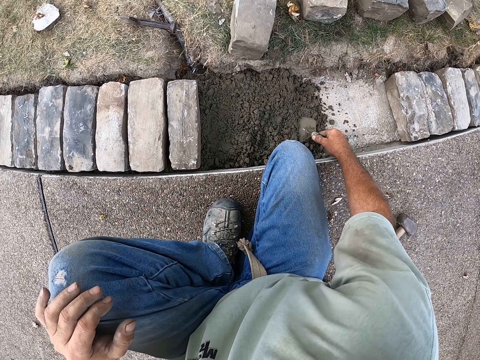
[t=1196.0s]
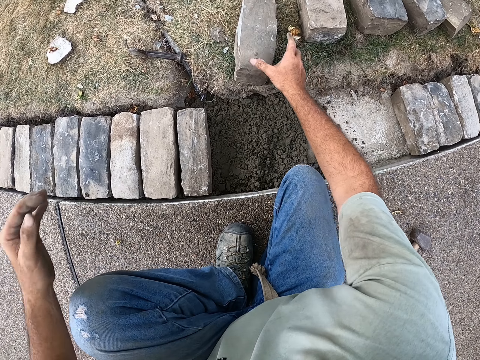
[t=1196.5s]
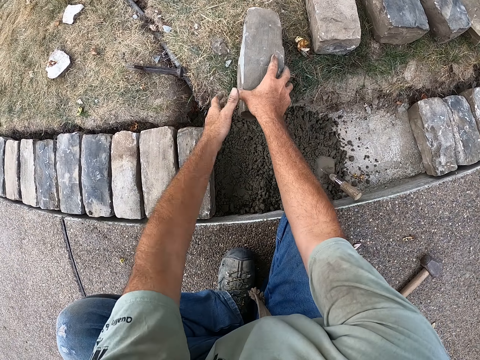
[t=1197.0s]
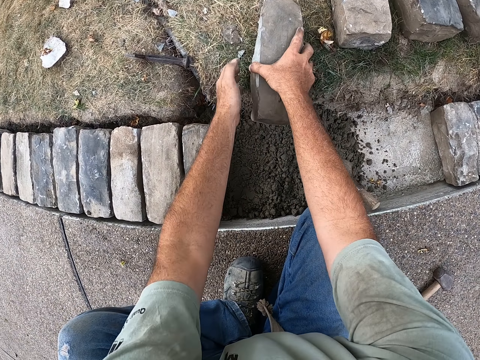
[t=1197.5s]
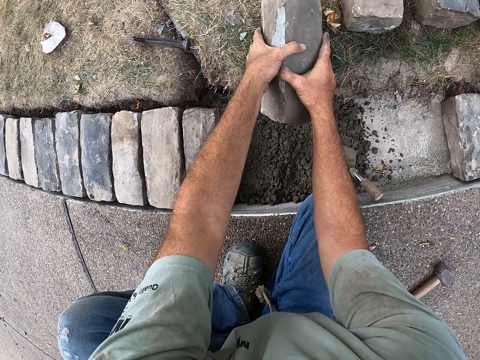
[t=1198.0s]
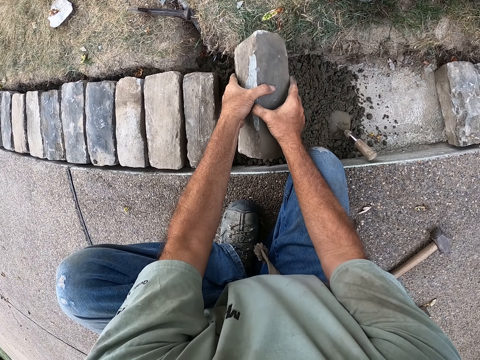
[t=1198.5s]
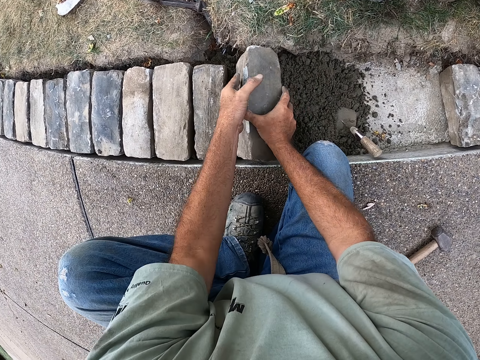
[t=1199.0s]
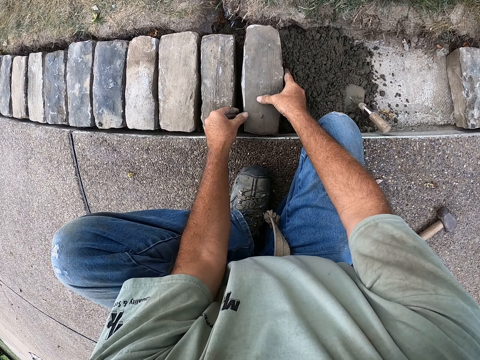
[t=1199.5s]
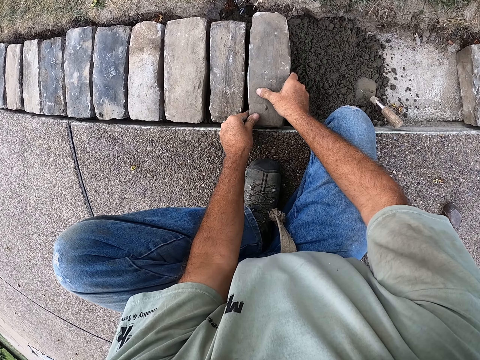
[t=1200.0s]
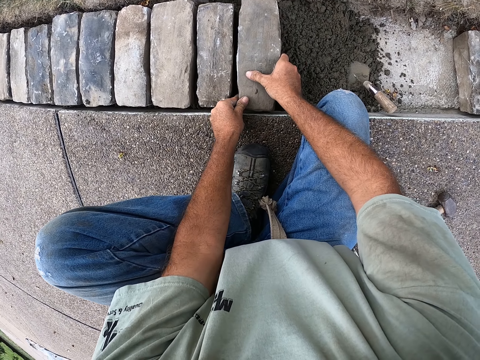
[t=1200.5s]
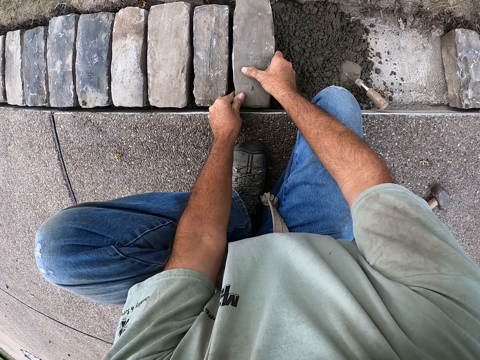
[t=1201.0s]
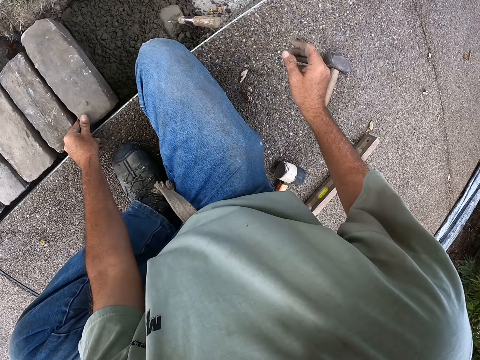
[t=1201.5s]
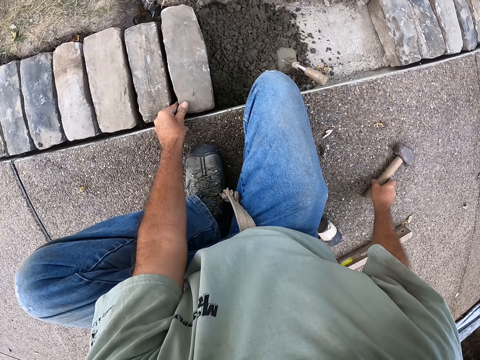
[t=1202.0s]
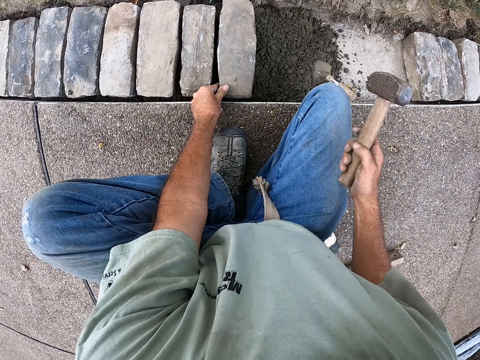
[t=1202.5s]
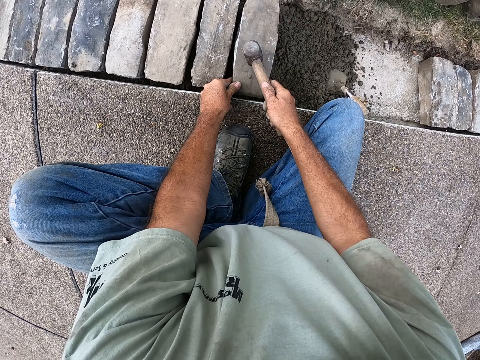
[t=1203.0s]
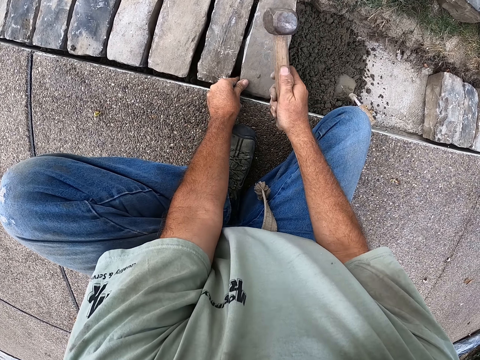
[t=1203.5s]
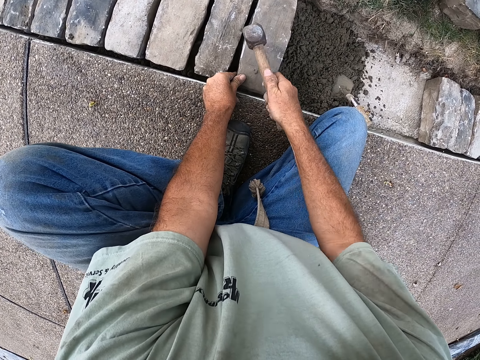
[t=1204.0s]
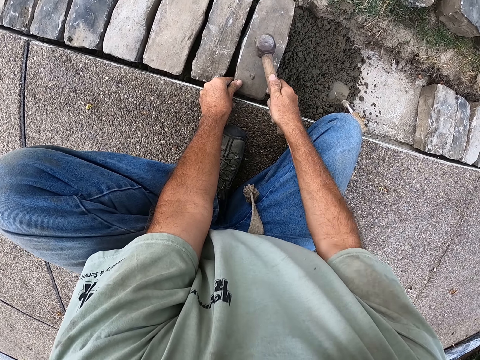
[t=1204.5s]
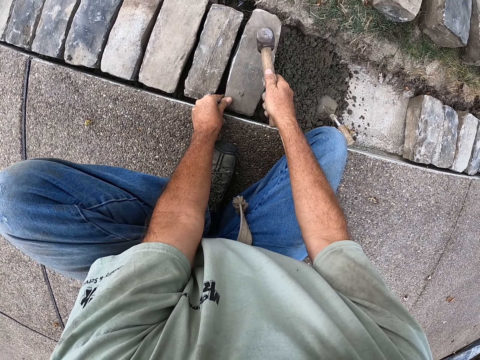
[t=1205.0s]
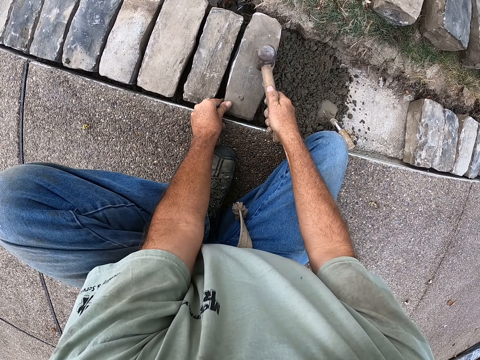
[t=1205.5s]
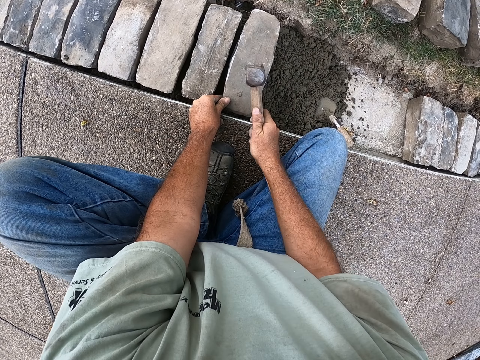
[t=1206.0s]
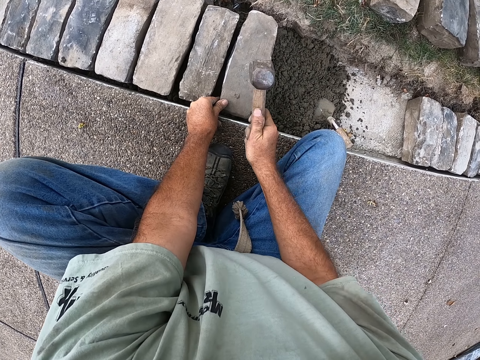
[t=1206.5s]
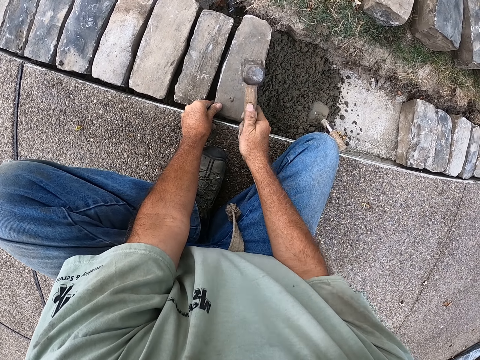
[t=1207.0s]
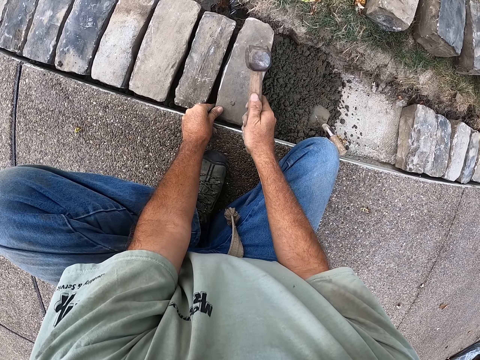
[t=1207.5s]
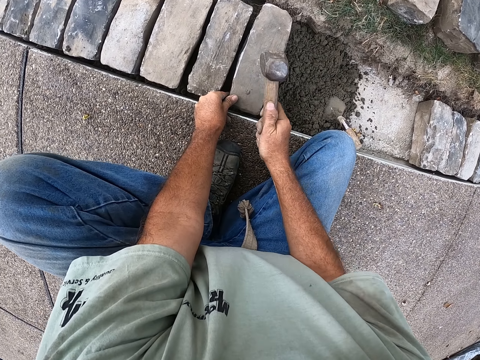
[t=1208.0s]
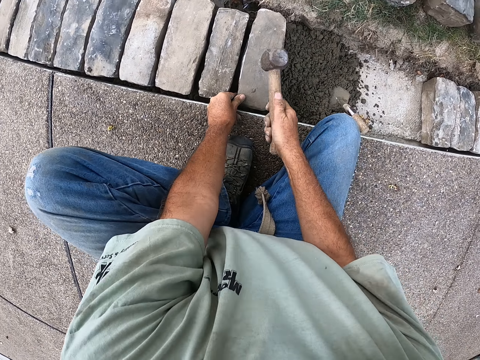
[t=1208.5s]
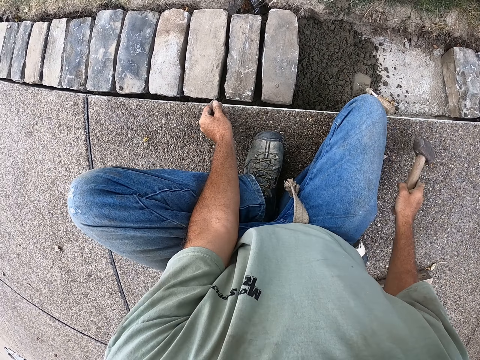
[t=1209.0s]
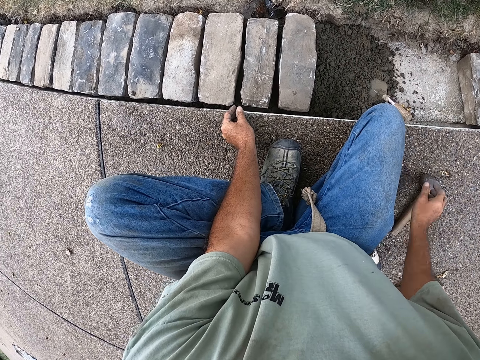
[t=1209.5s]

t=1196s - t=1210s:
The camera wearer puts the trowel on the sand. They pick the brick. They put the brick on the sand. They pick the hammer. They hit the brick with the sledge. They fix the brick with the hammer. They put the hammer down.

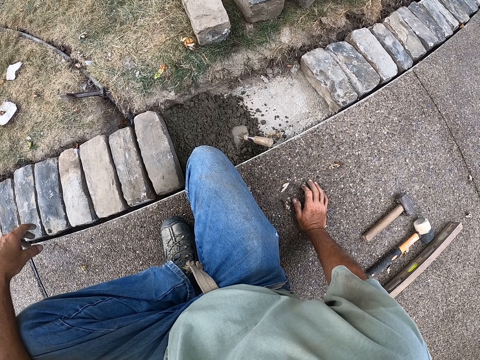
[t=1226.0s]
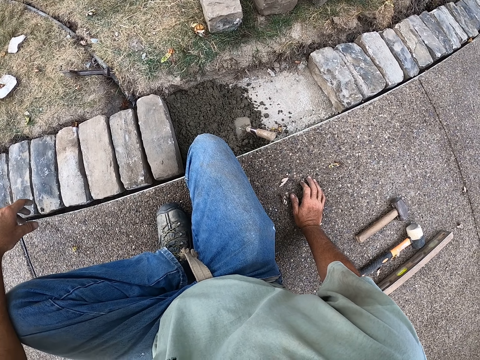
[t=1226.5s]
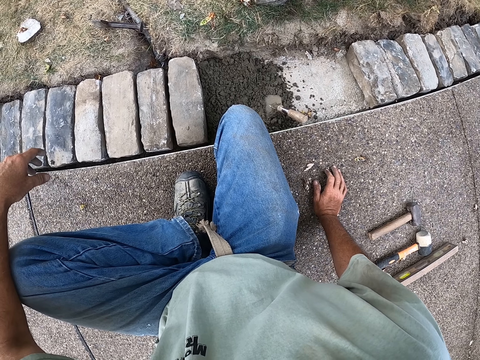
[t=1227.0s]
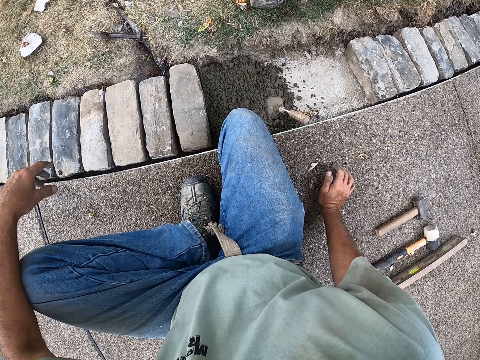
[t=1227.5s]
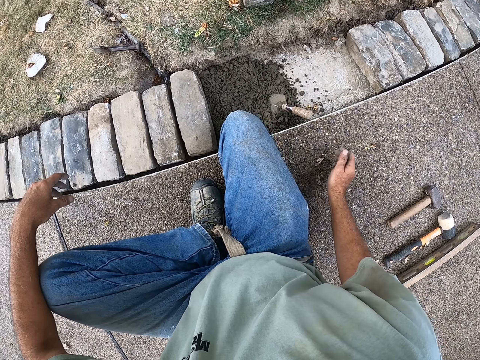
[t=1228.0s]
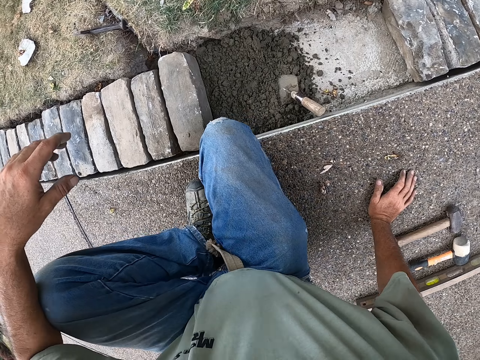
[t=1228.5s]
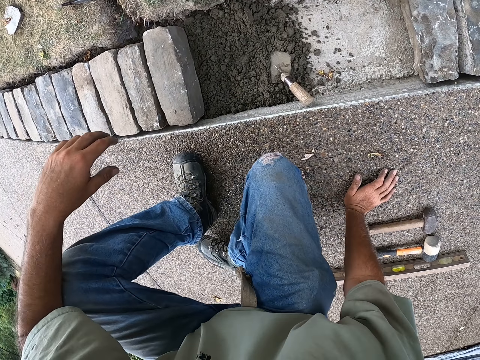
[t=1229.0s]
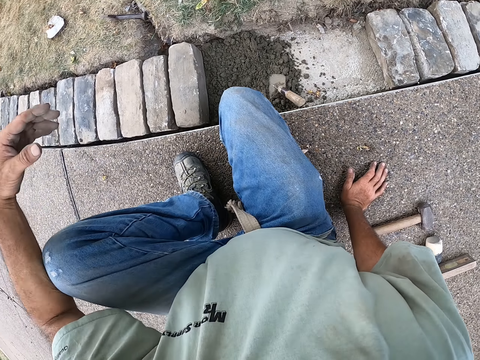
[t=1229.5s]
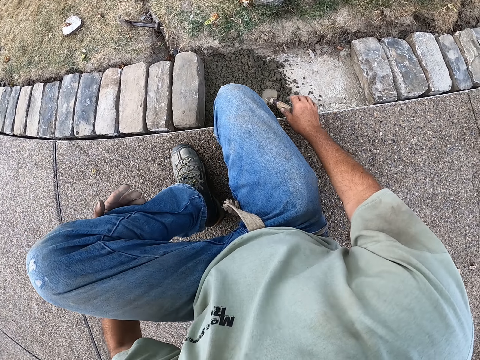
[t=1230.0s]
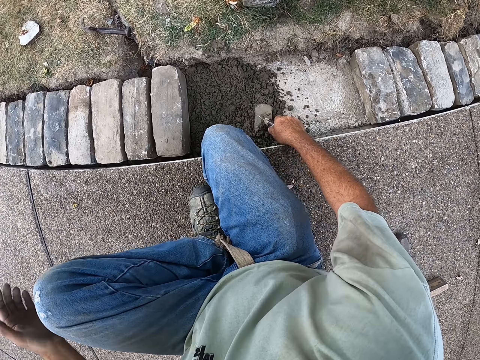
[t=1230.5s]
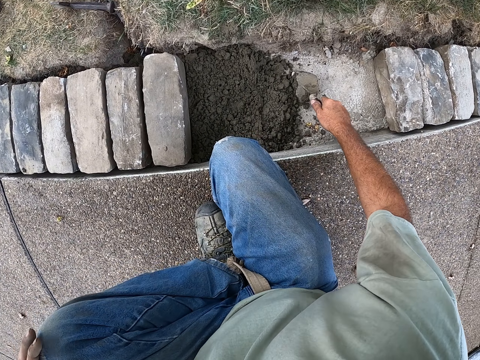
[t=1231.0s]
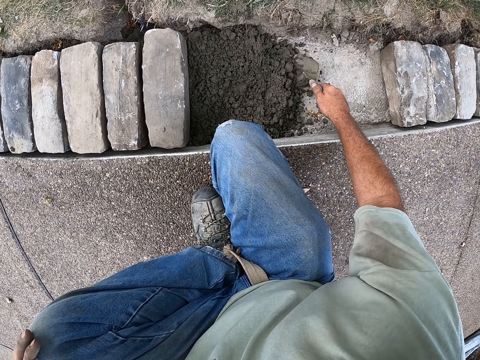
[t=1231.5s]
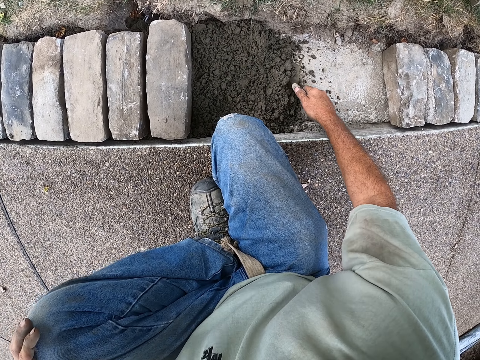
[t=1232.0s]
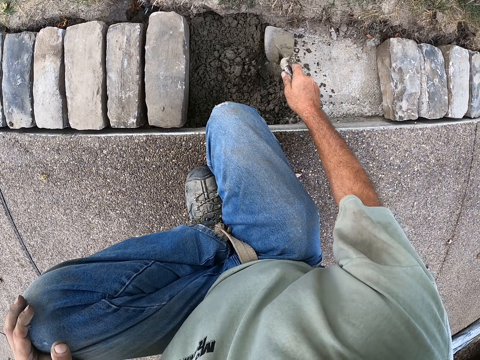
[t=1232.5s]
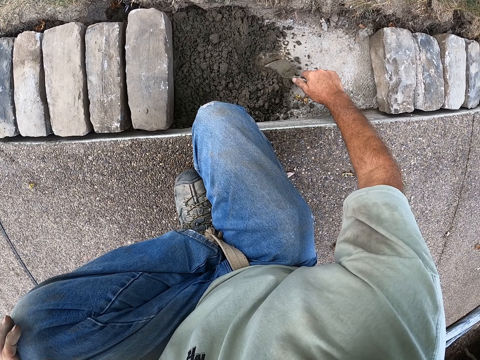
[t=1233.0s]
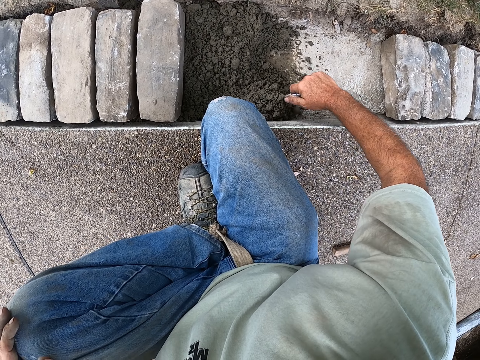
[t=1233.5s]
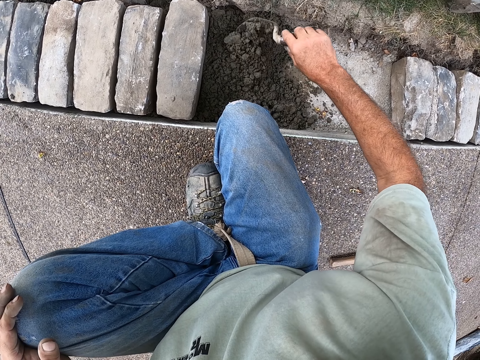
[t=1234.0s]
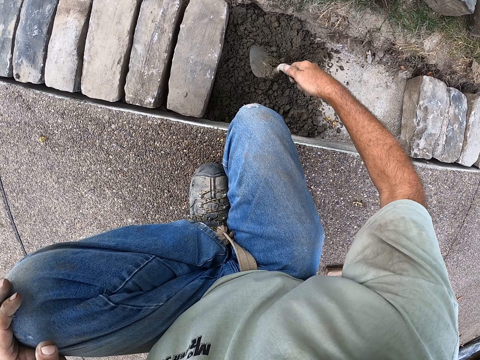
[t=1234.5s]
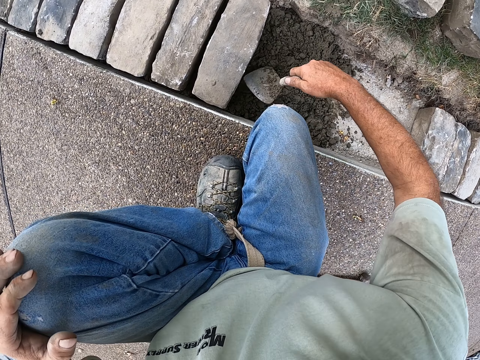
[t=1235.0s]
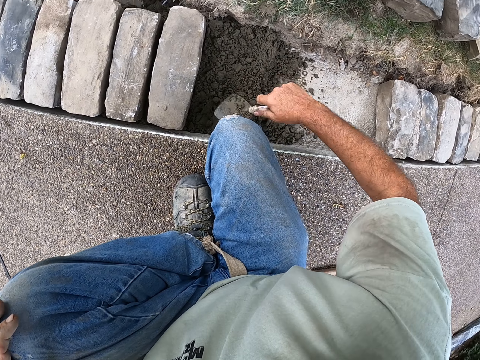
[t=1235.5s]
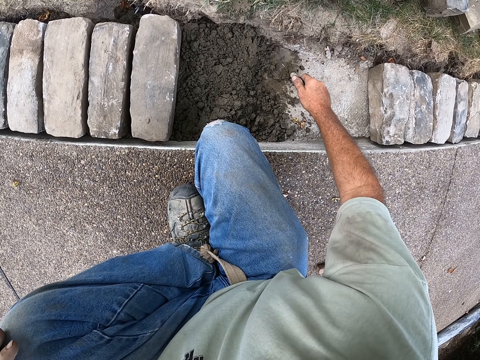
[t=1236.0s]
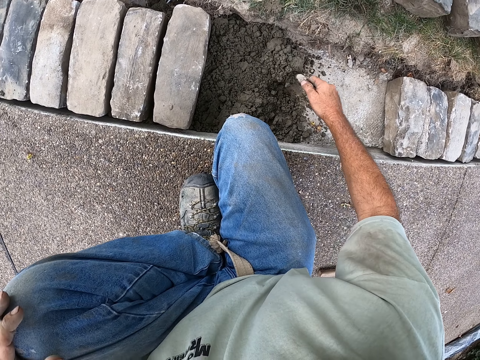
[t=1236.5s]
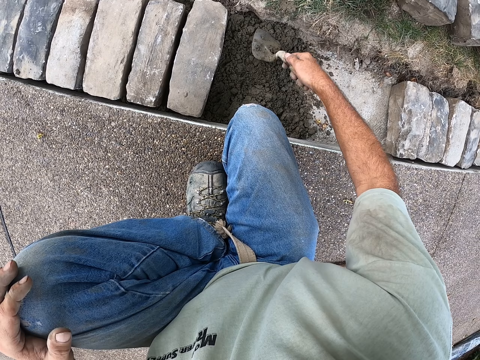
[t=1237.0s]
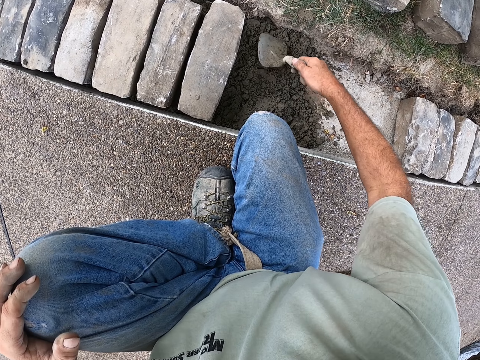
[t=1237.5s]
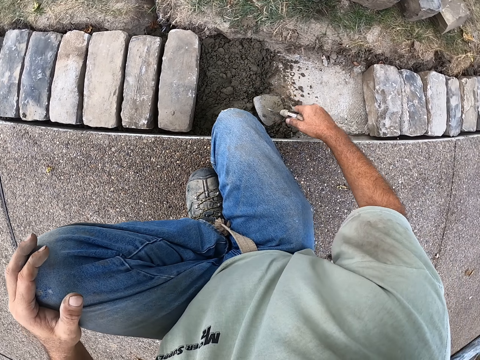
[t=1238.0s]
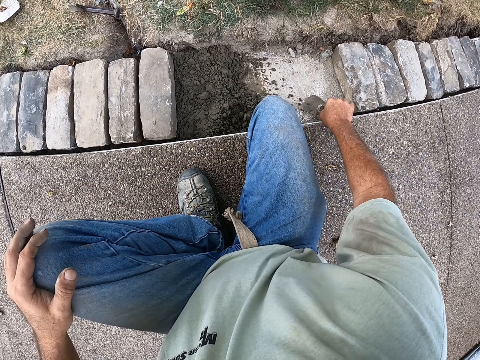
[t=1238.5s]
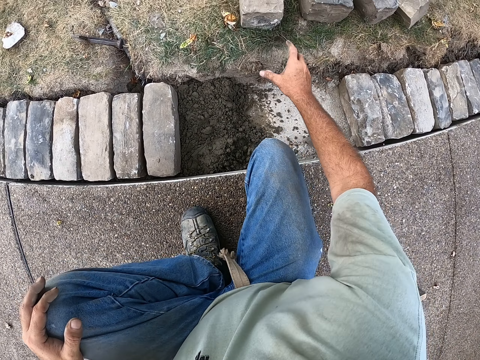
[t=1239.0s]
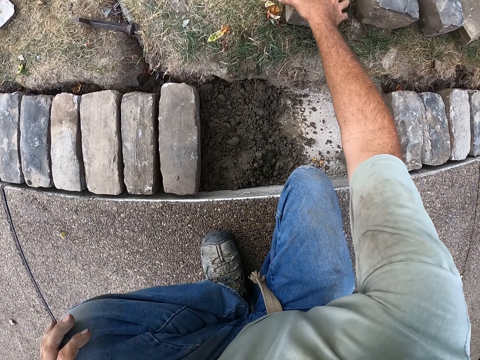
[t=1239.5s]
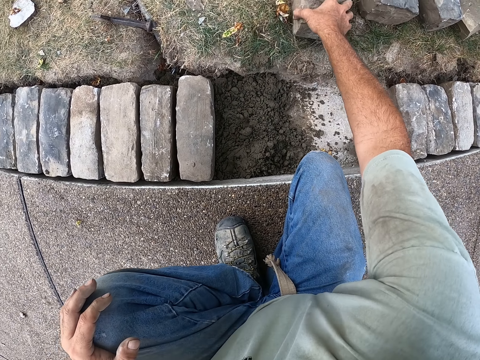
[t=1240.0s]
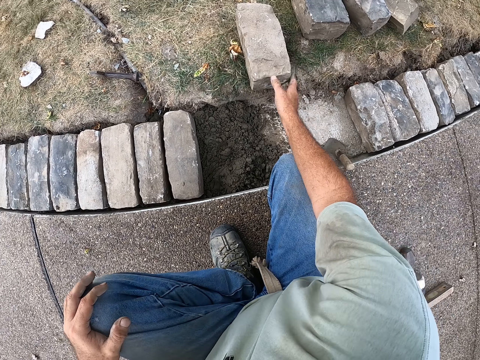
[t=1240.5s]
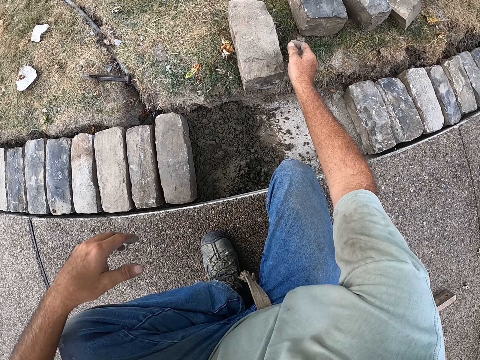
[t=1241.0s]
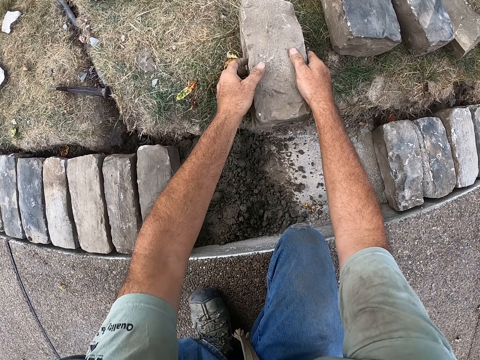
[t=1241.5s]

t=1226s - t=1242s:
The camera wearer looks at the bricks. They move on the ground. They hold the trowel. They spread sand with the trowel. They fix the sand. They put the trowel down. They move the brick.
